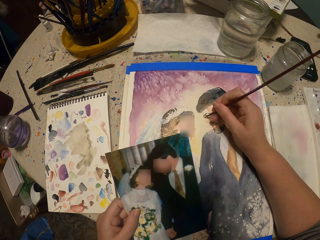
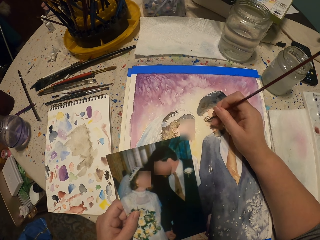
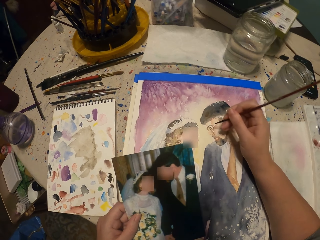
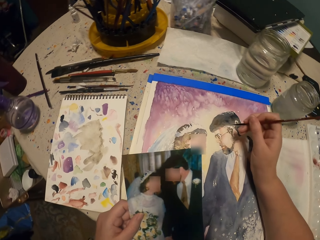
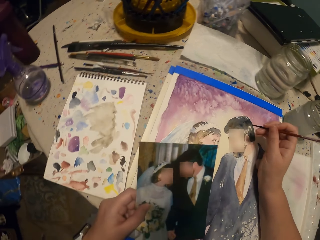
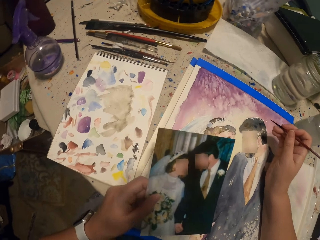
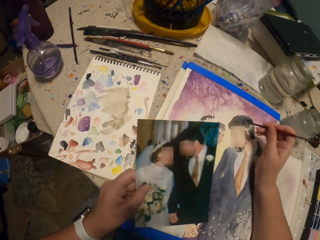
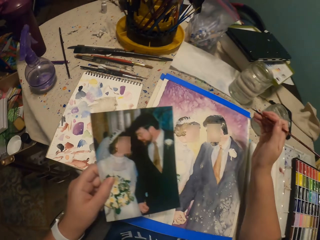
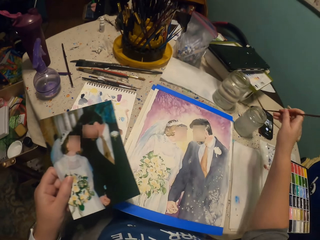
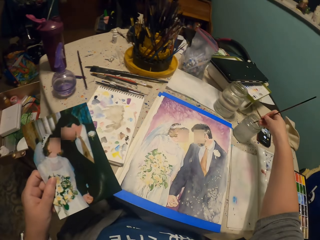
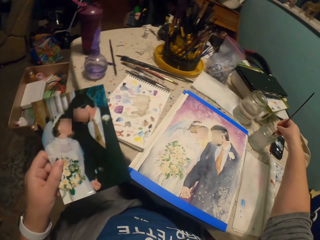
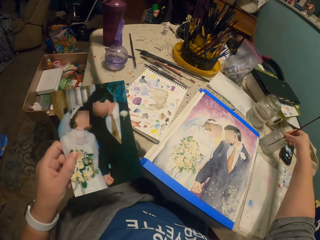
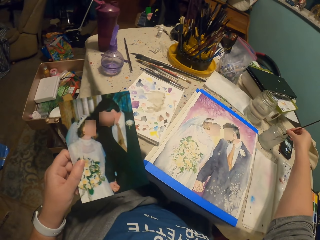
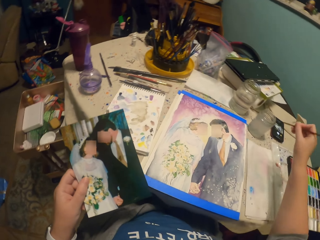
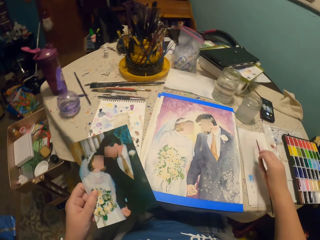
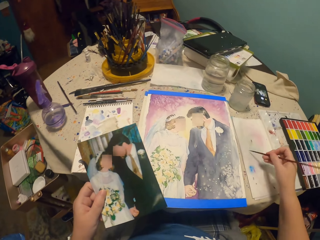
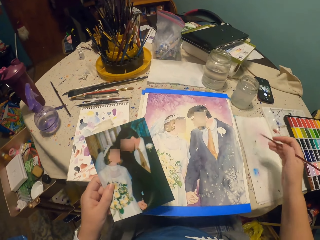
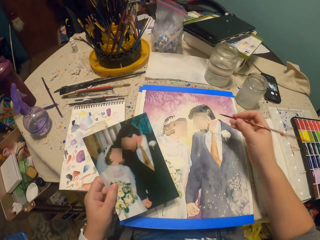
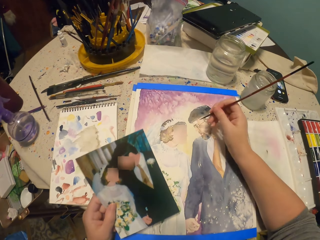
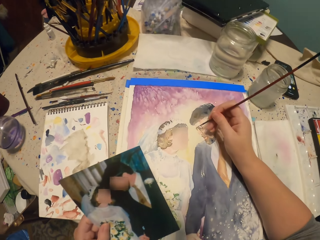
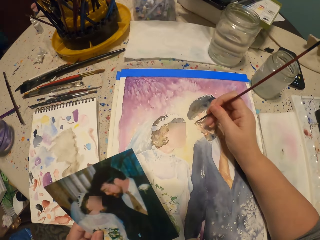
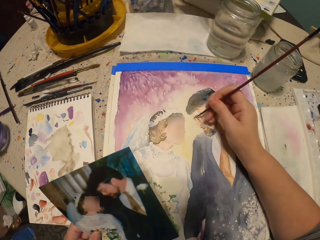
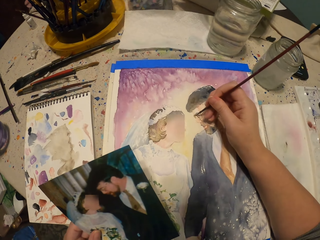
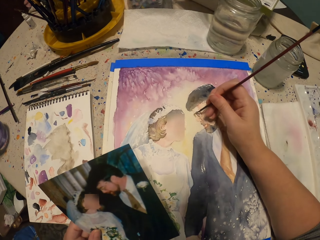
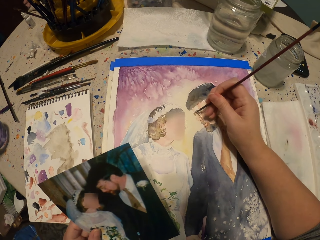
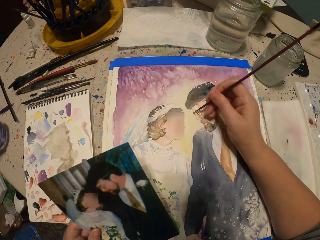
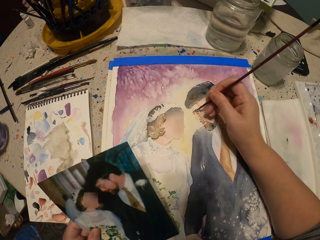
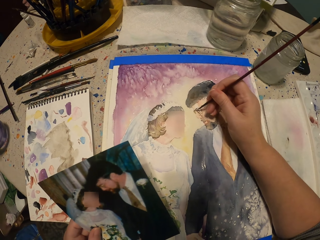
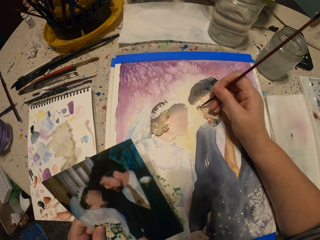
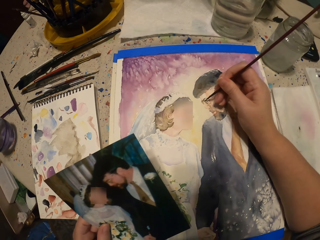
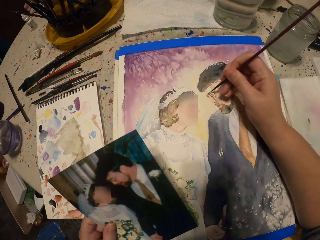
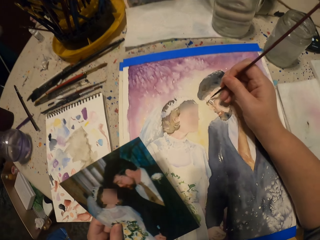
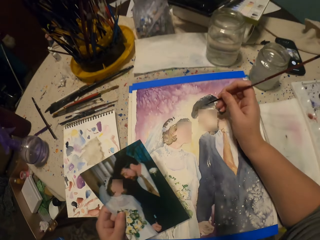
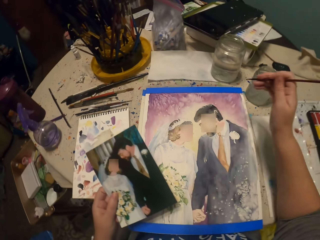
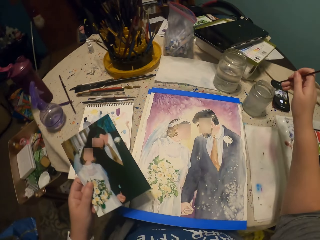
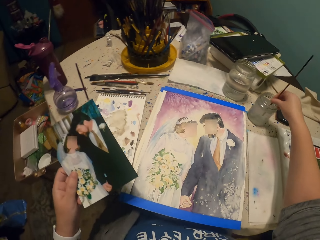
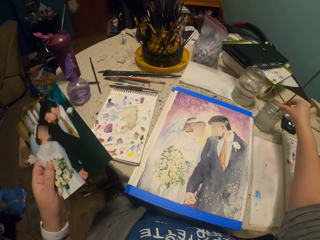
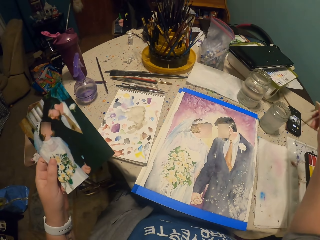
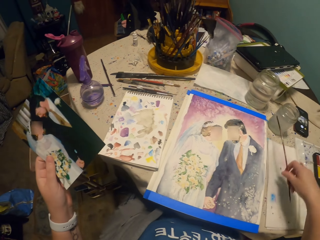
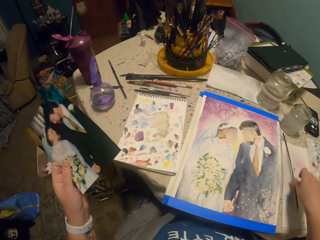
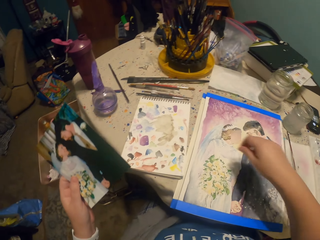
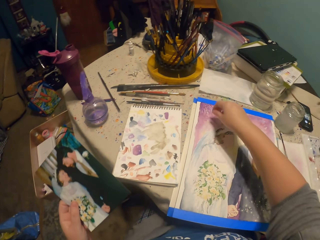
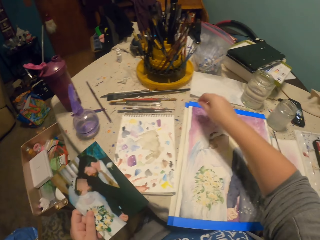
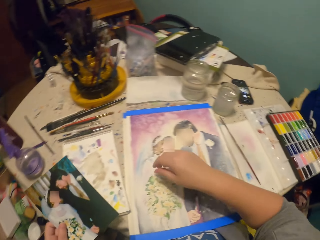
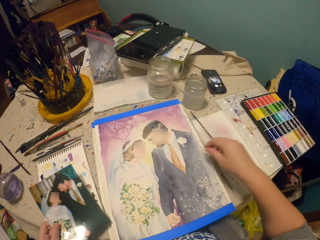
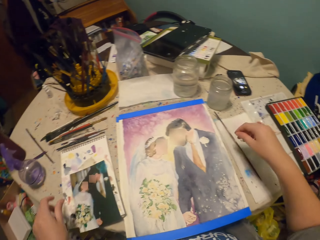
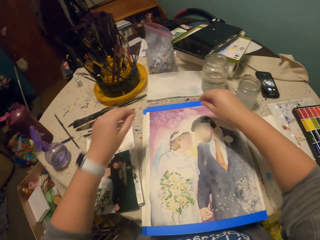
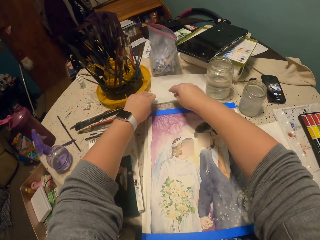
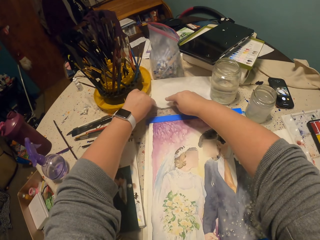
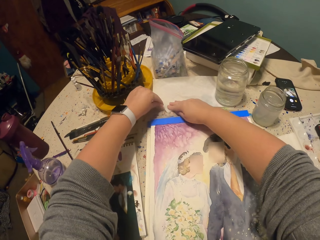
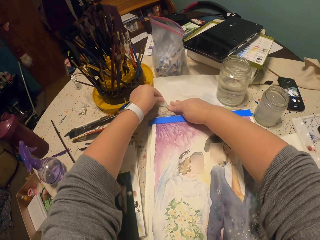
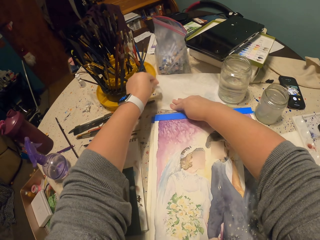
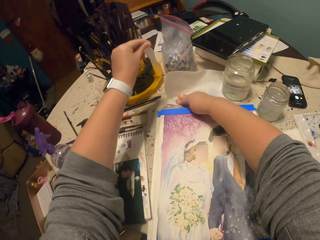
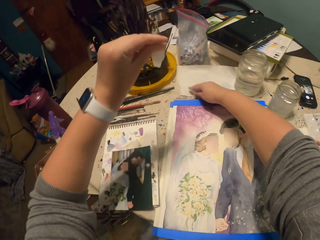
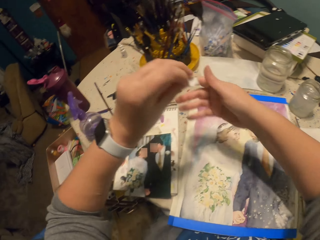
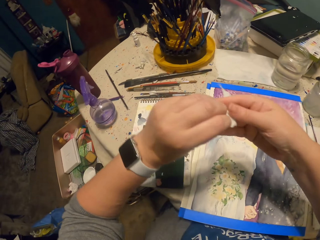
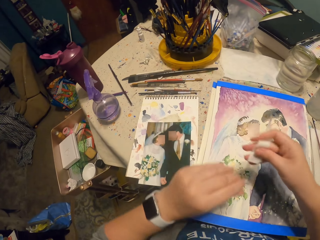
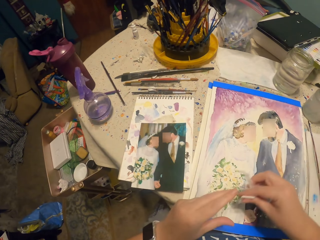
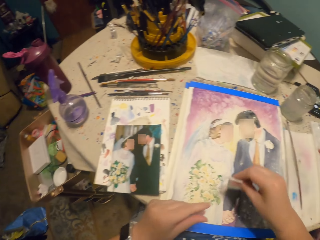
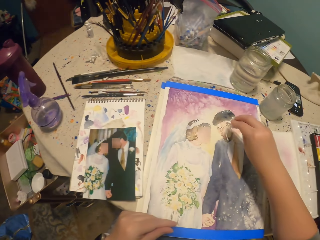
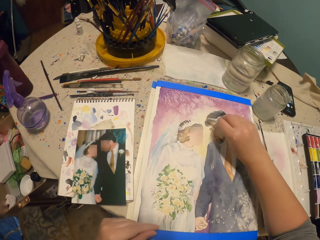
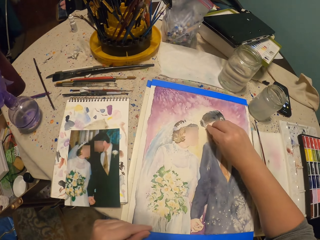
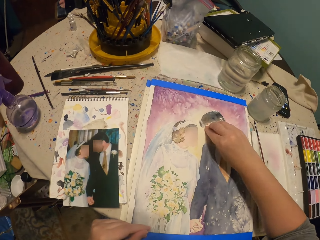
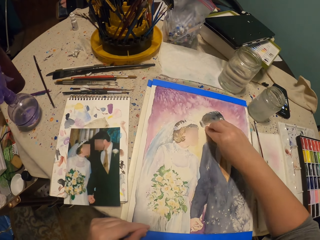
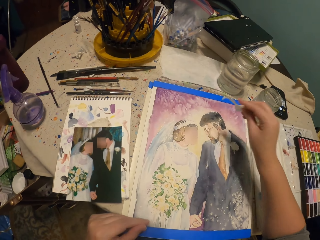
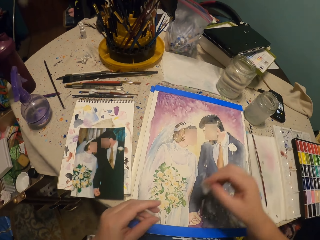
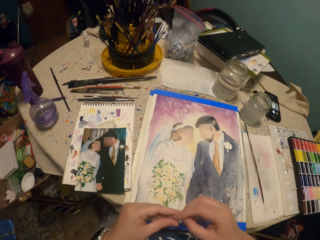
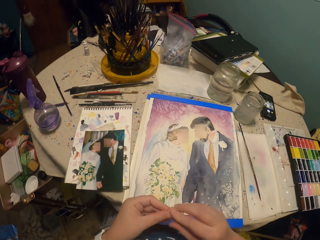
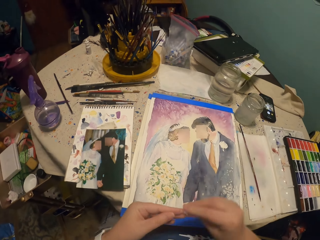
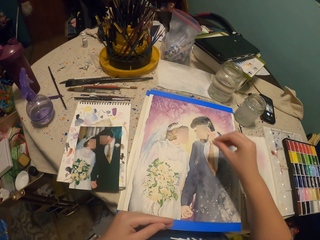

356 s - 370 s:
The camera wearer dips the painting brush into the water in the container. They hold the painting brush. They paint the decoration on the paper. They dip the painting brush into the water in the container. They put the brush on the table. They move their hands. They put the photo on the table. They cut a tissue paper or piece of paper. They wipe the paint. They hold the piece of paper. They hold the piece of paper.

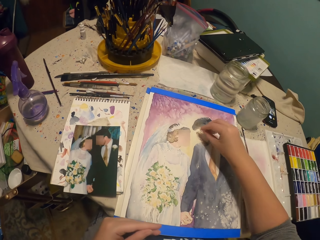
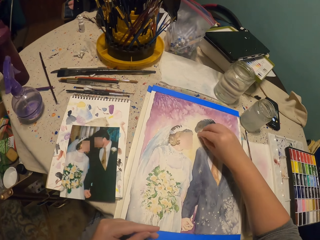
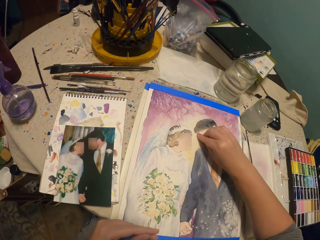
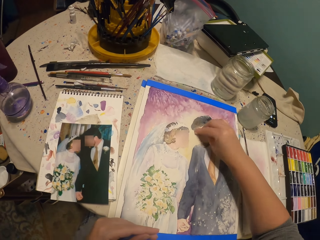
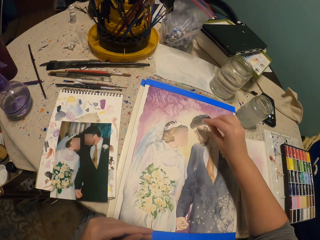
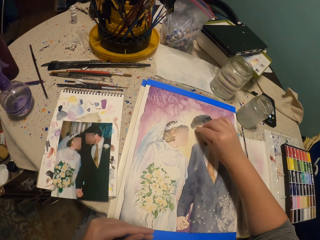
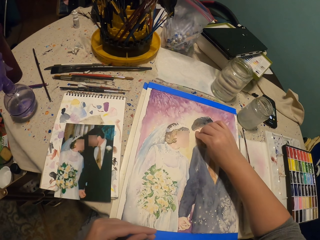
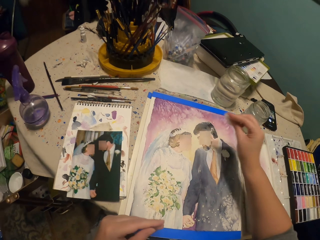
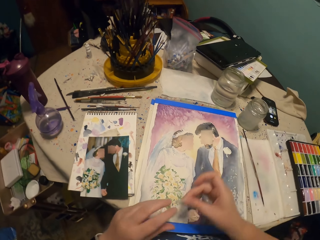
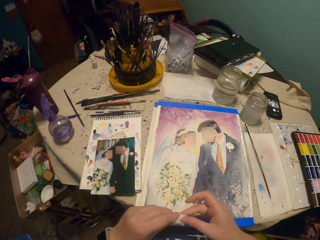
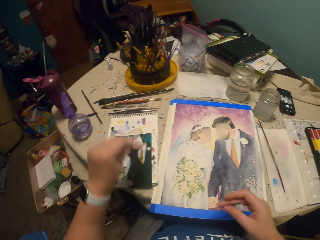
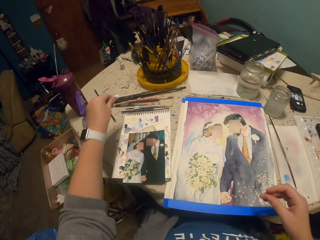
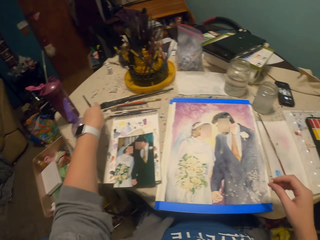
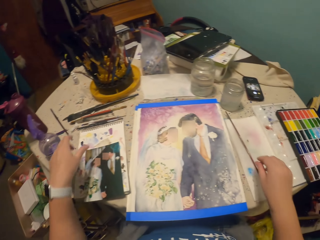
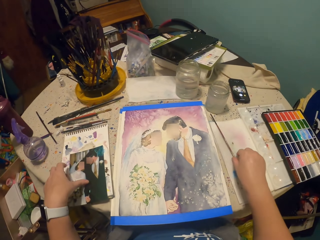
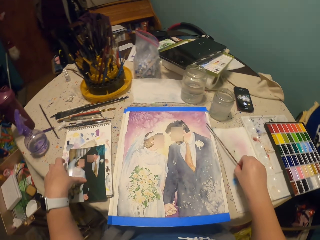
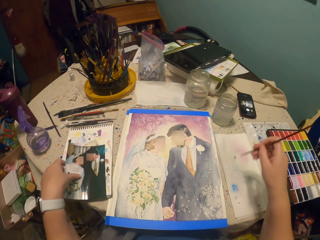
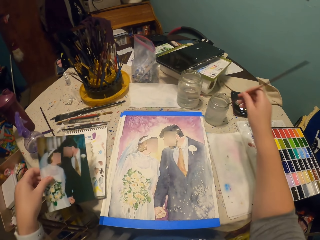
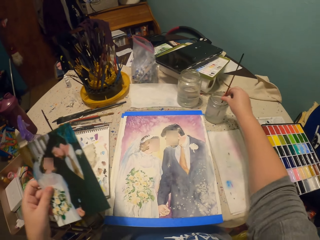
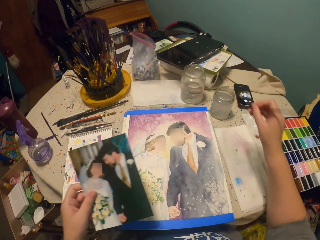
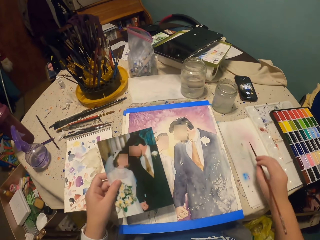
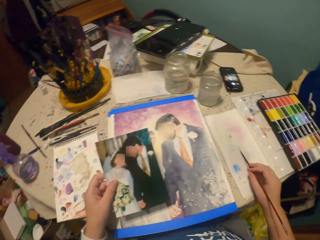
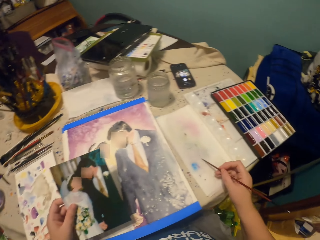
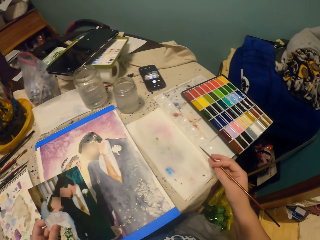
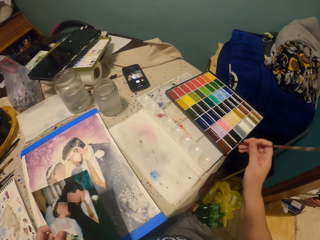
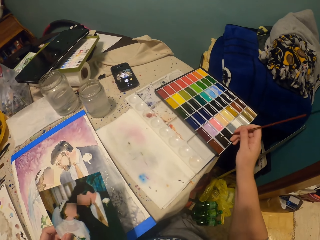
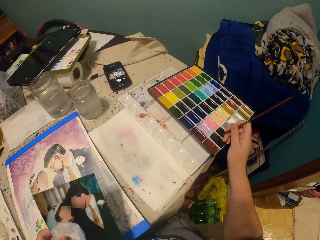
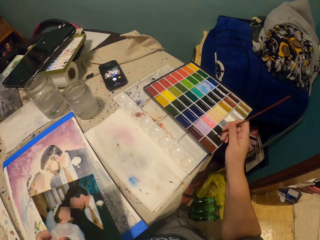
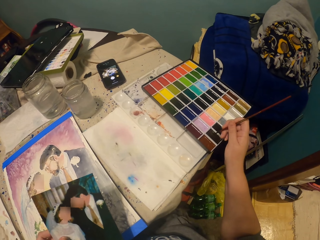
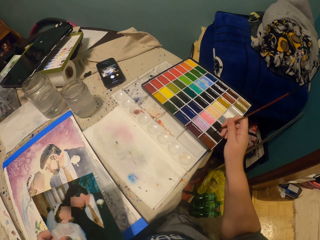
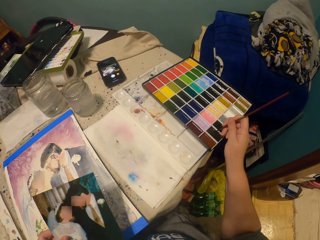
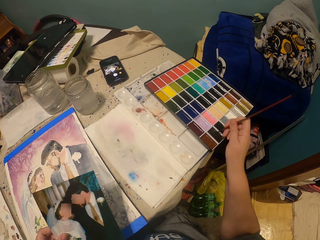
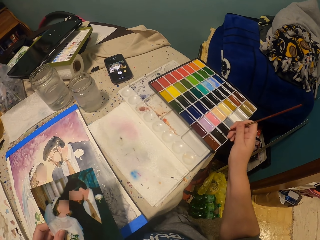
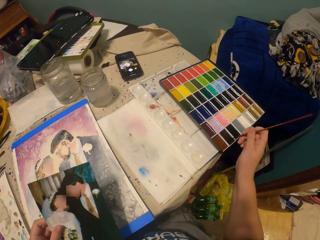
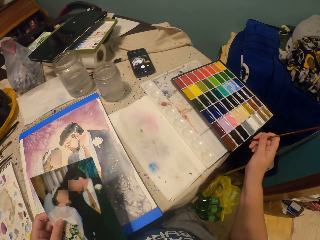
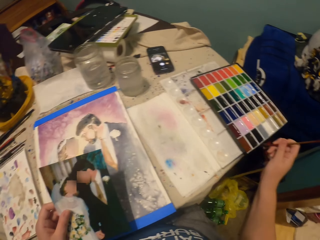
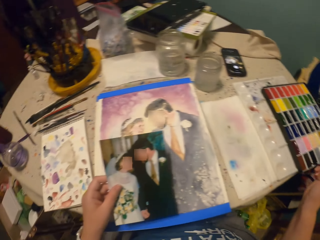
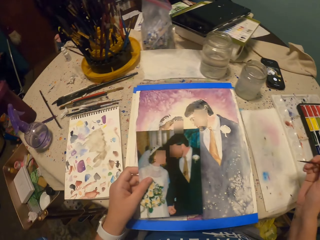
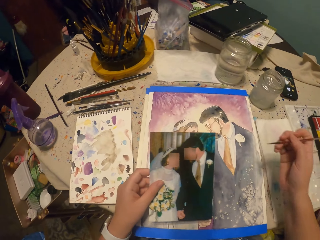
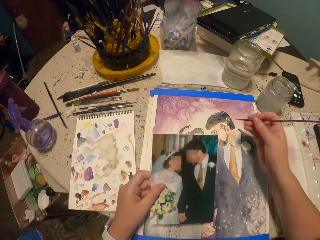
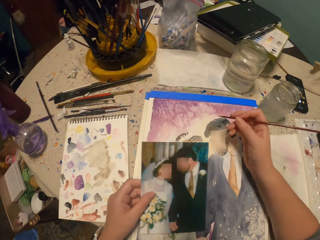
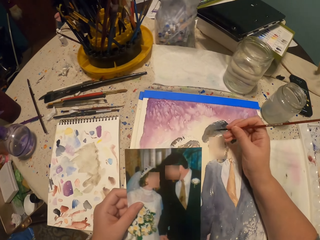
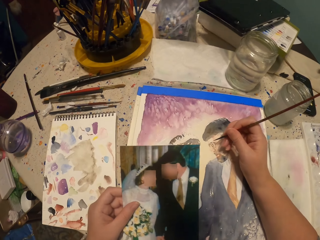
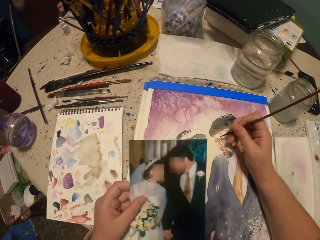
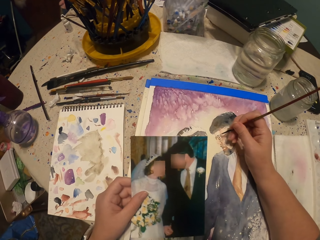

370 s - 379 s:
The camera wearer wipes the decoration. They put the piece of paper on the table. They pick up the painting brush. They dip the painting brush into the water in the container. They hold the photo. They wipe off the paint. They rub the brush on the paper. They apply the paint on the brush. They paint the decoration using the painting brush.
